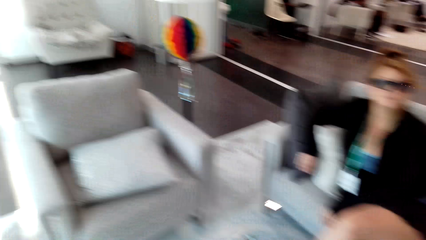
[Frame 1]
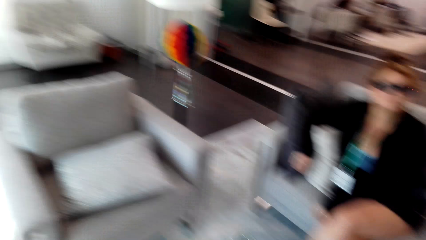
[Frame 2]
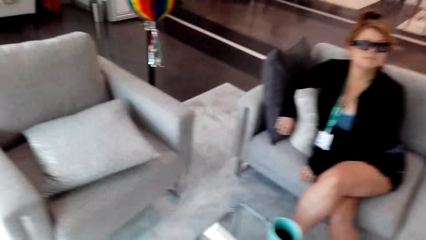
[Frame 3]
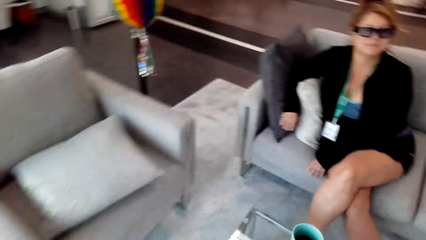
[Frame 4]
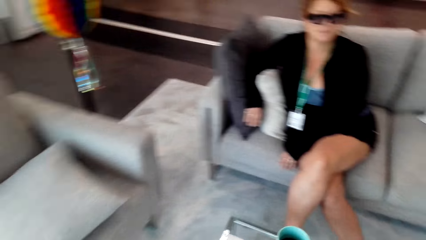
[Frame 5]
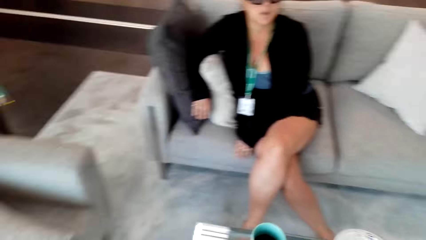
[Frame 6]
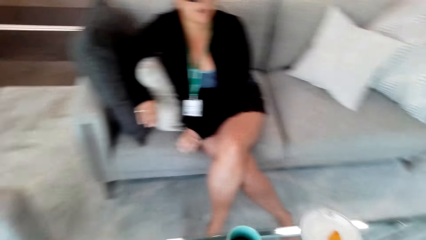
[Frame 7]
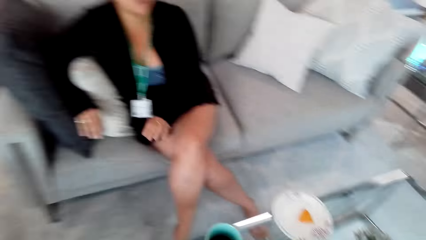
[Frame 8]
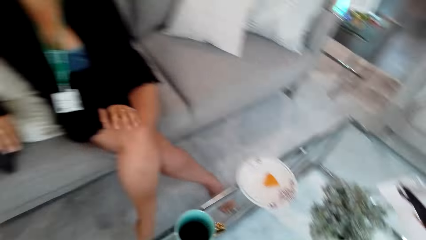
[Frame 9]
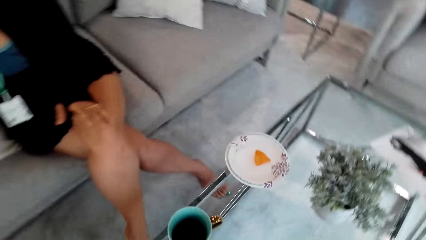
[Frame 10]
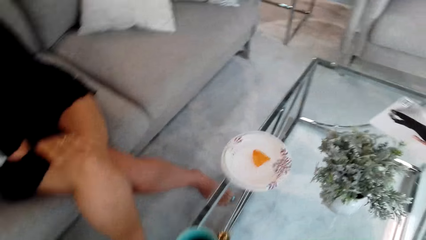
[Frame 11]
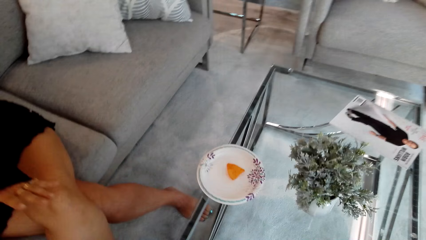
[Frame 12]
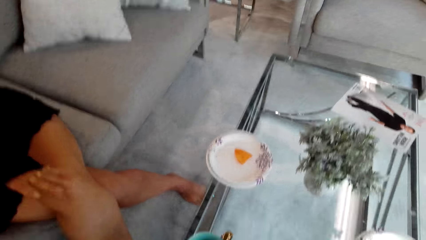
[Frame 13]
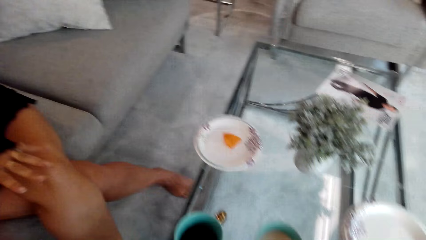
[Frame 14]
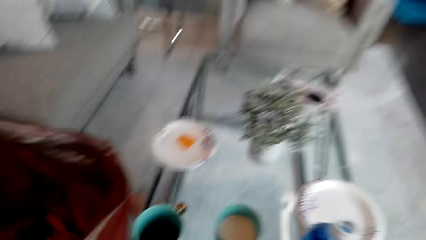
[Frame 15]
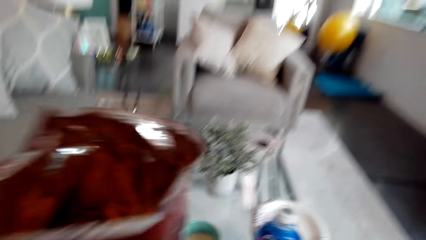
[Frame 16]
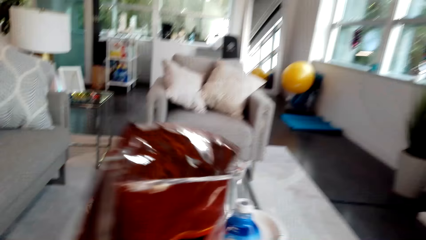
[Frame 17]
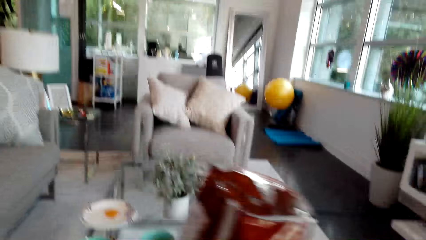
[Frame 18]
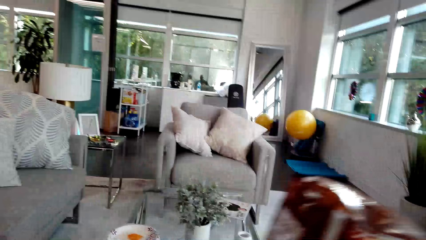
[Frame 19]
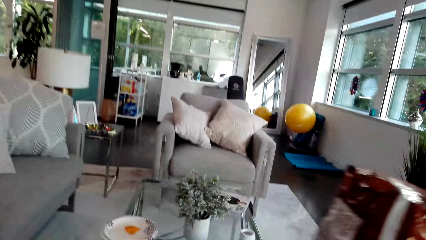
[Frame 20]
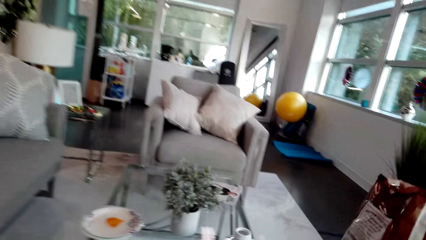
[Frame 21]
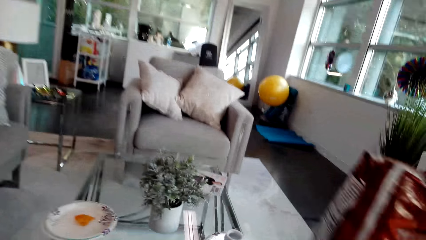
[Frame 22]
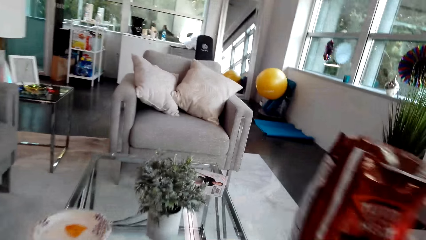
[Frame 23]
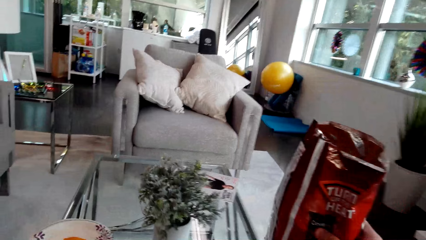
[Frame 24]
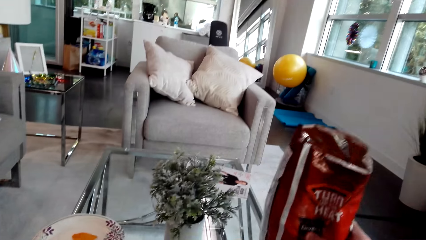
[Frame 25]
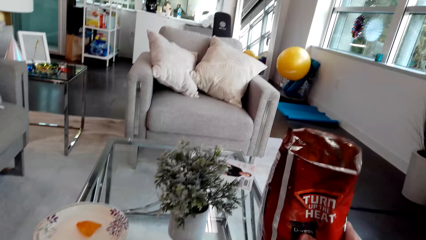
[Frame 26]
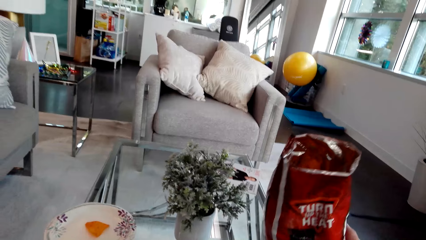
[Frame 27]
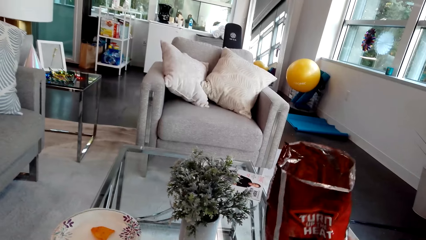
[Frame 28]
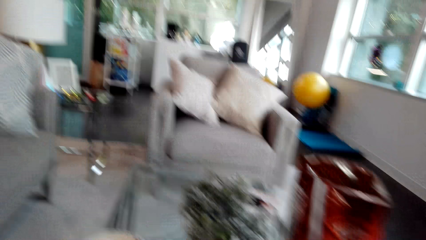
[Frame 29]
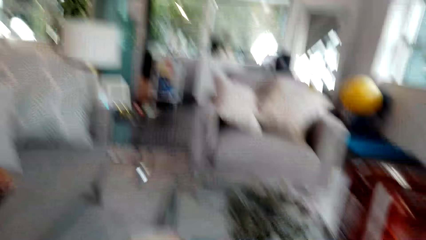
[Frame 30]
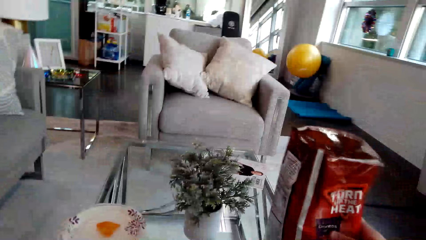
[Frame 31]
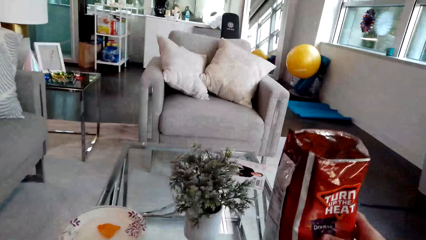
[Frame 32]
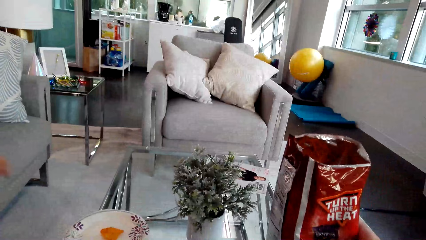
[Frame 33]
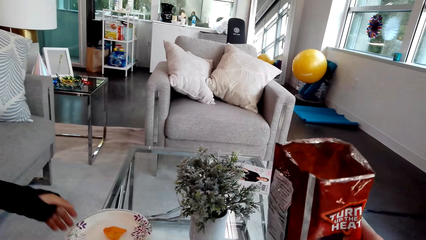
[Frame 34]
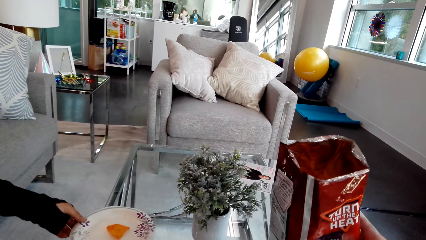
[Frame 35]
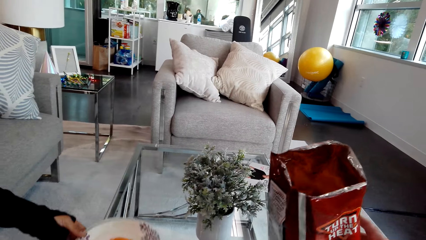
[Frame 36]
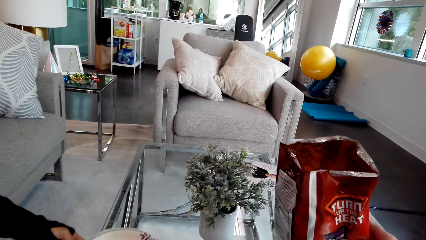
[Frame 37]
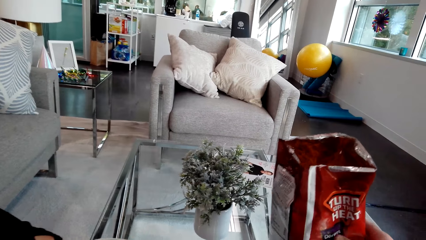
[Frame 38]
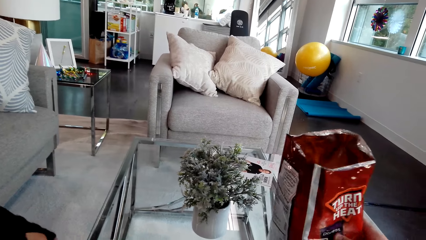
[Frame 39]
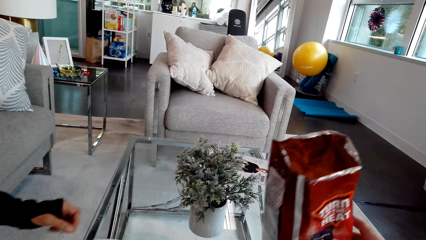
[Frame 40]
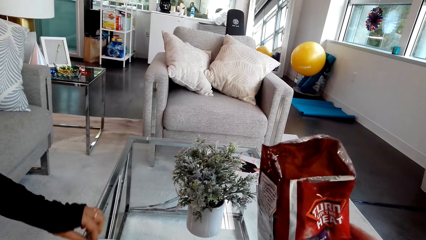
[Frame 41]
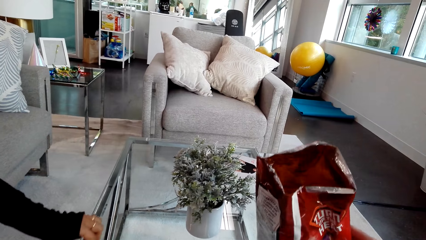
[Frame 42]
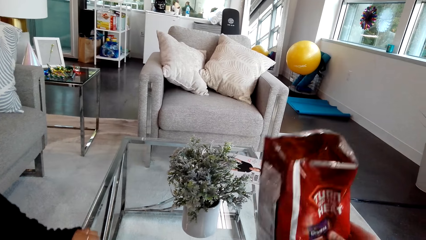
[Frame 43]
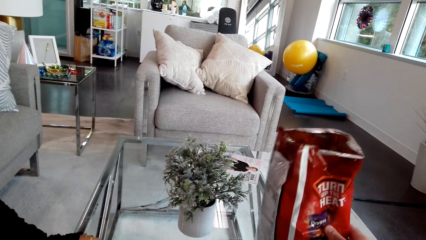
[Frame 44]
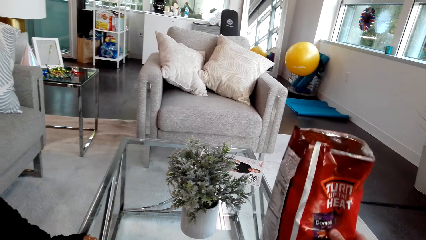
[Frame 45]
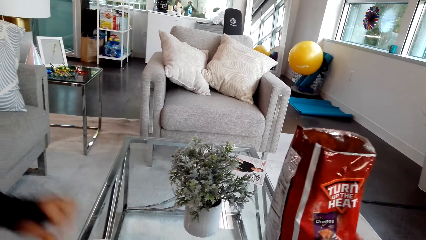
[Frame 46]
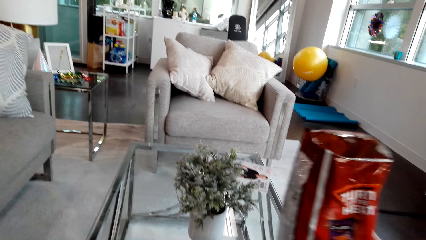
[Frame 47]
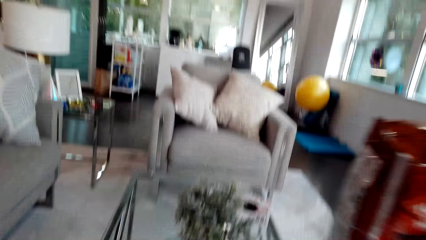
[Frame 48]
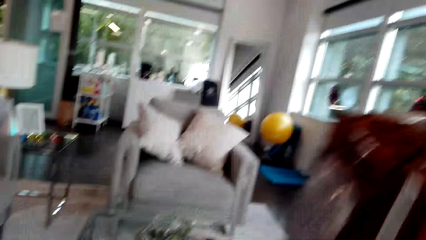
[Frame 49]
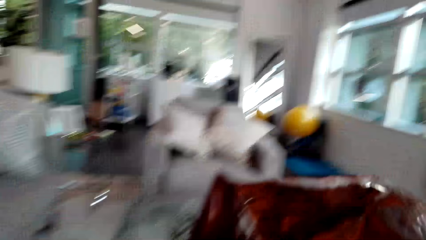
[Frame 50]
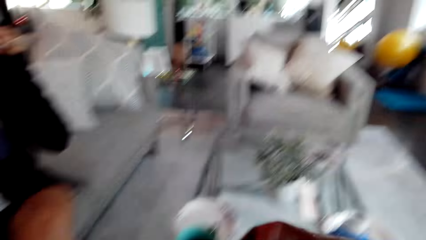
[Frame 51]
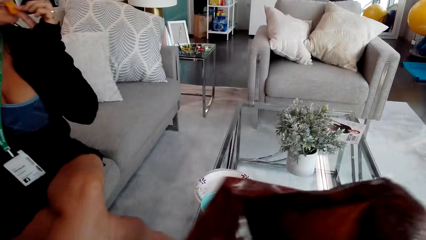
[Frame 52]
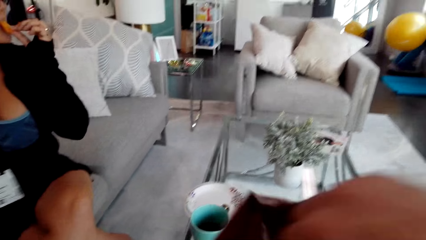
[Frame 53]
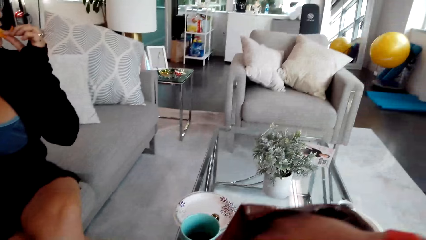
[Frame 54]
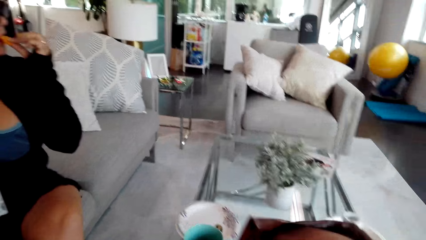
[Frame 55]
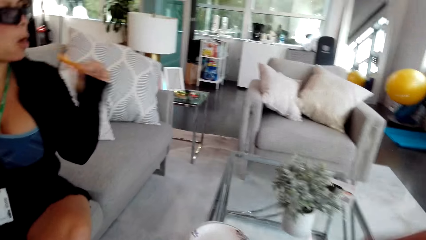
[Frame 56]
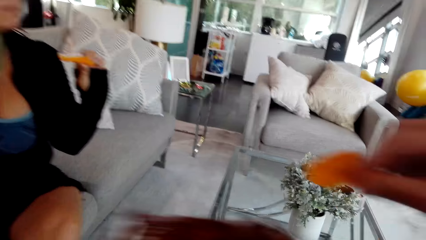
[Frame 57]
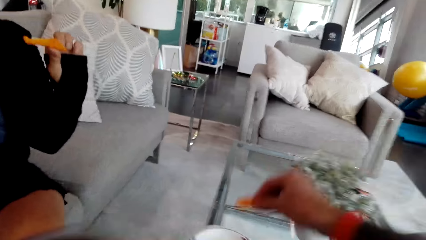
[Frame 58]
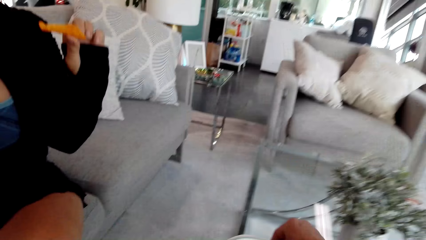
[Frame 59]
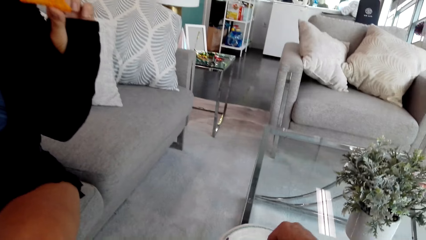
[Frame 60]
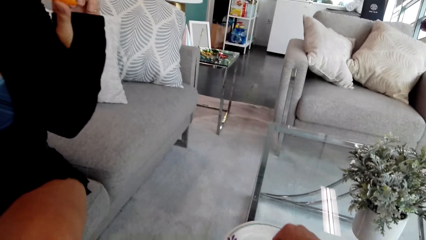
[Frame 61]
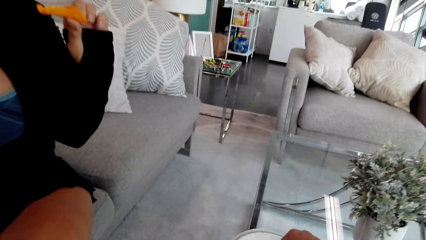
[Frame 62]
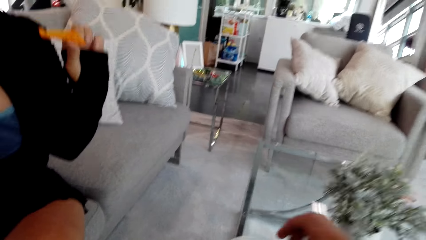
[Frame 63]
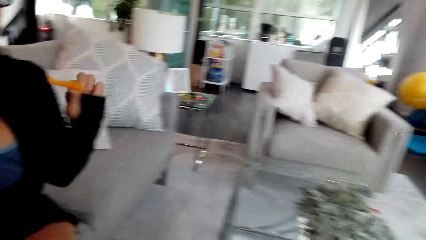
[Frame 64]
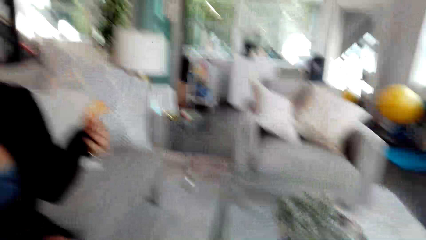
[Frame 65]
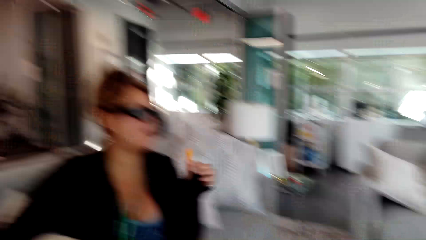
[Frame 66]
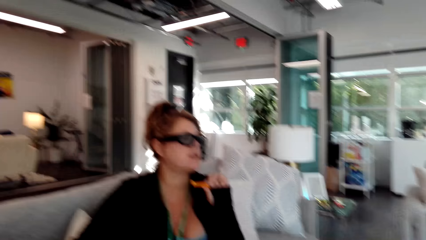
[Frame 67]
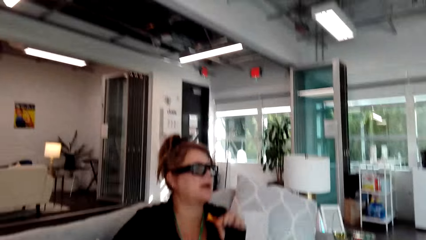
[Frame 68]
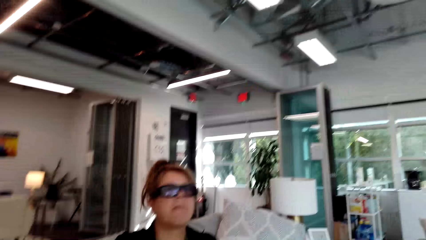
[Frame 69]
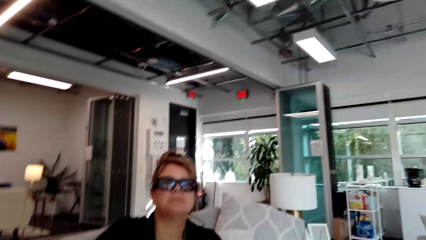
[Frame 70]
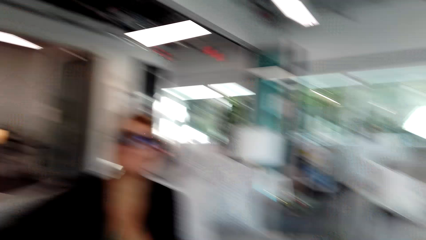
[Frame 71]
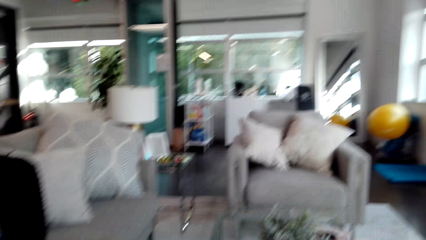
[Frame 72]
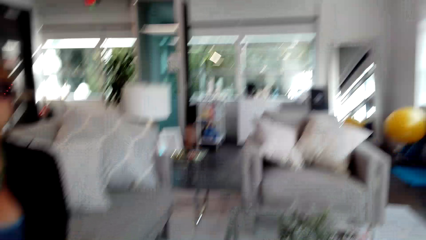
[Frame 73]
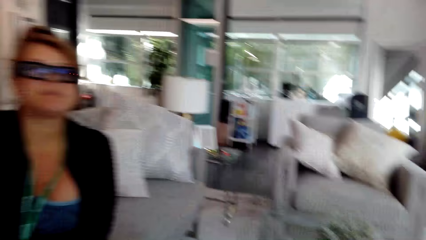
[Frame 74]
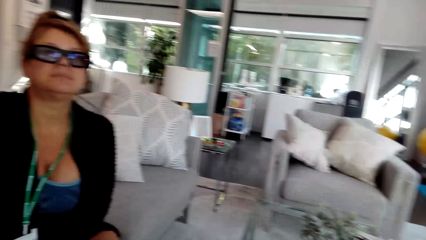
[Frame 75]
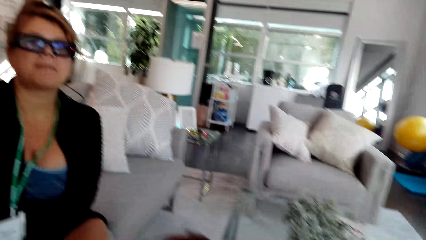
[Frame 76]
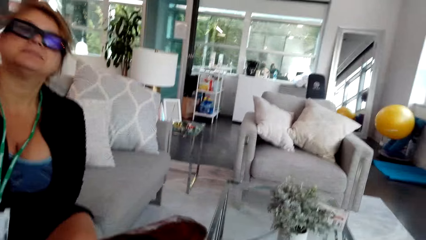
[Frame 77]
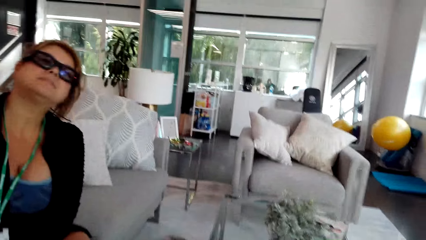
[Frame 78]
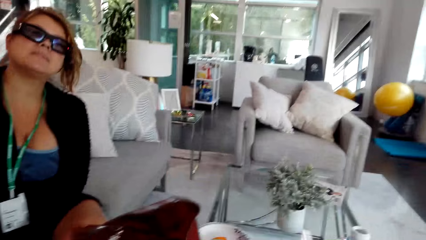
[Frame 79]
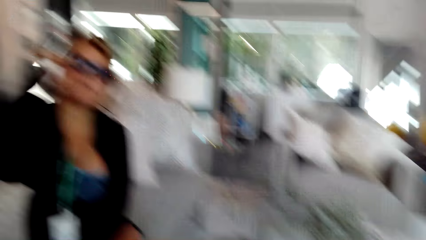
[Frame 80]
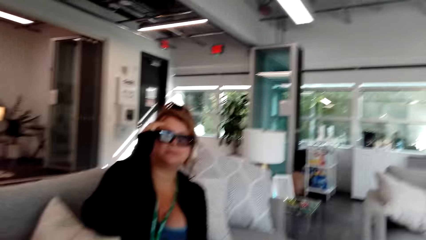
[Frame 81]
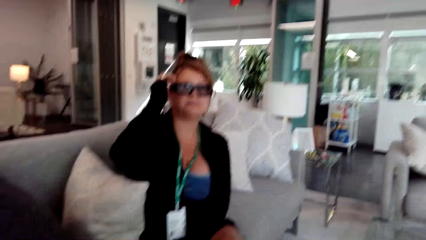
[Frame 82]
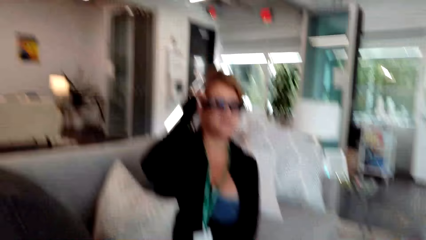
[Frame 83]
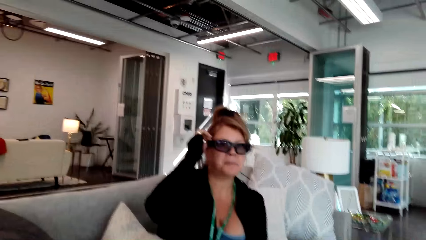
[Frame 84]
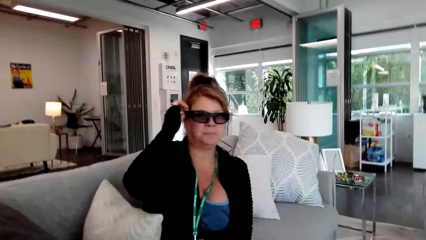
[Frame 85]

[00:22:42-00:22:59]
The camera wearer carries something up. They move the chips. They put something on top of the table. A woman moves the plate. The camera wearer touches an object on the table and picks up something on top of the table. They put the hand in the paper. The woman eats something. The camera wearer puts the chips in the plate. They converse with the woman.
